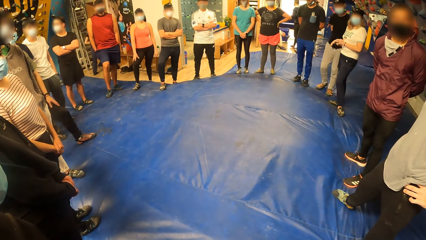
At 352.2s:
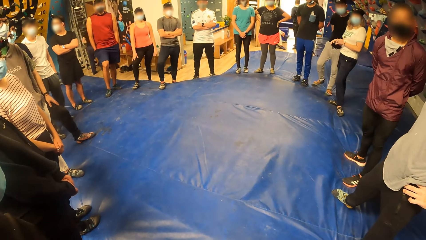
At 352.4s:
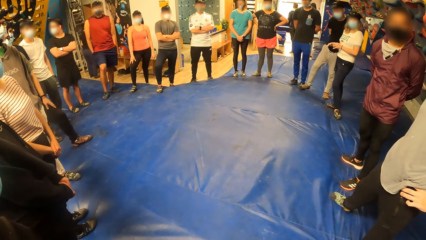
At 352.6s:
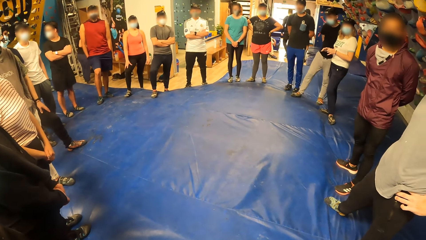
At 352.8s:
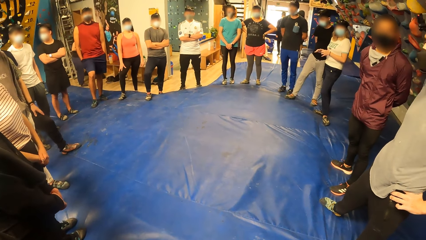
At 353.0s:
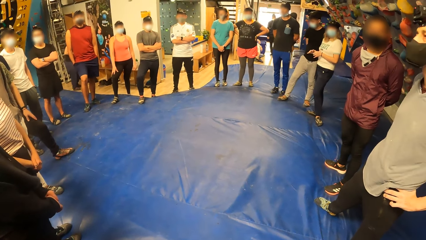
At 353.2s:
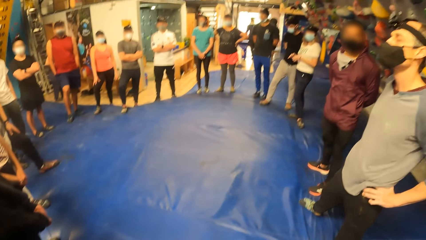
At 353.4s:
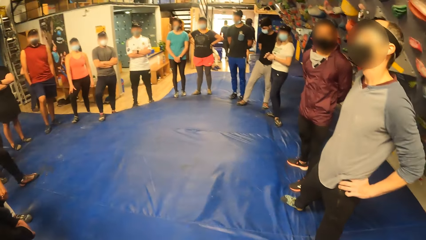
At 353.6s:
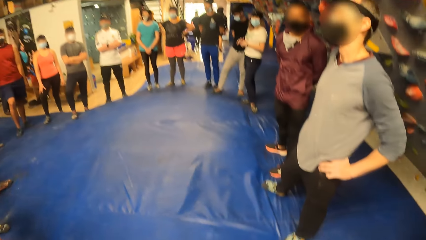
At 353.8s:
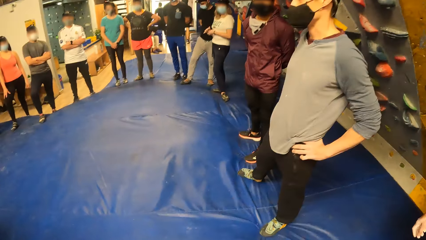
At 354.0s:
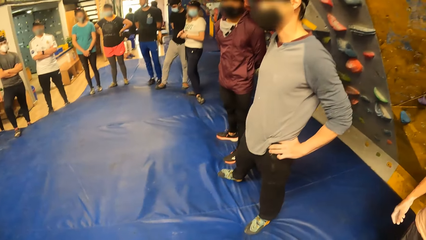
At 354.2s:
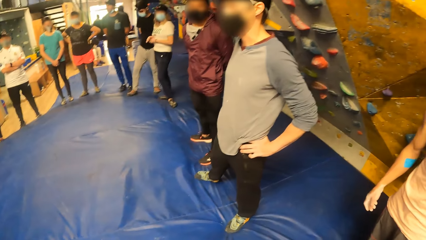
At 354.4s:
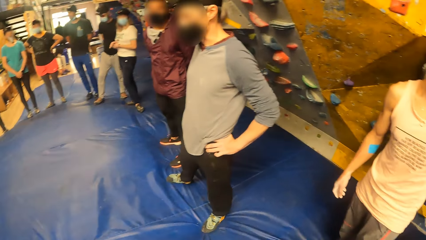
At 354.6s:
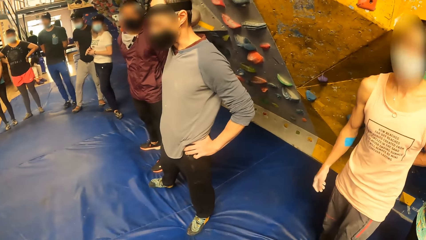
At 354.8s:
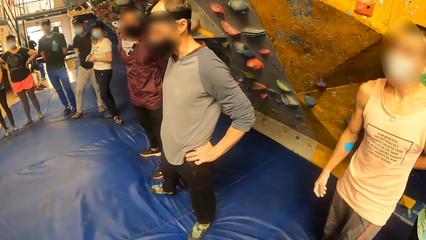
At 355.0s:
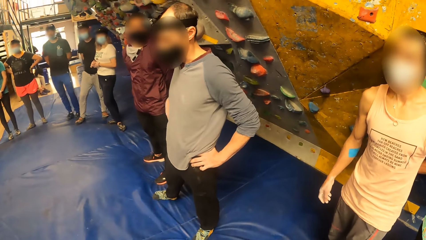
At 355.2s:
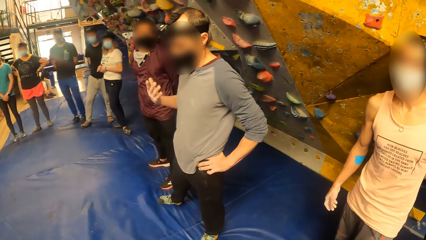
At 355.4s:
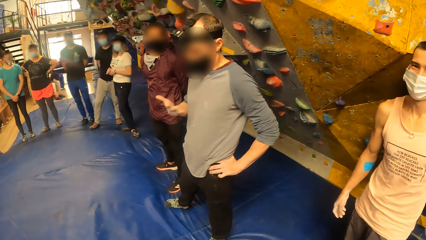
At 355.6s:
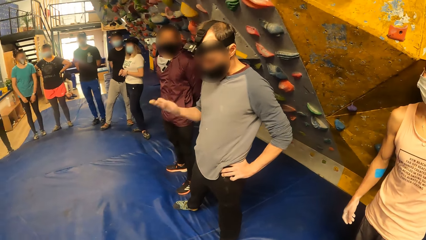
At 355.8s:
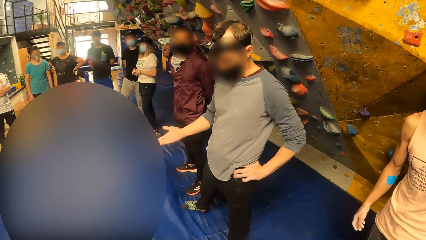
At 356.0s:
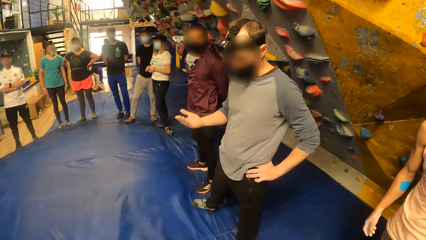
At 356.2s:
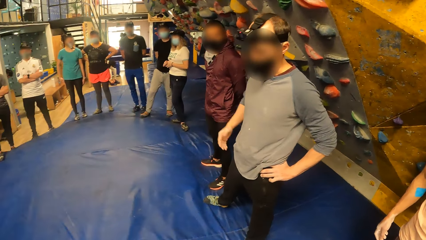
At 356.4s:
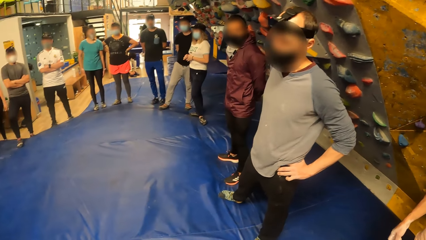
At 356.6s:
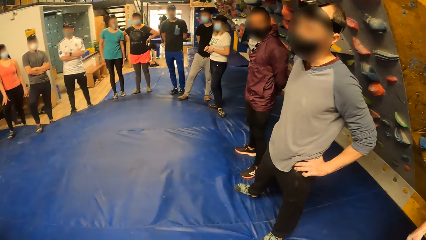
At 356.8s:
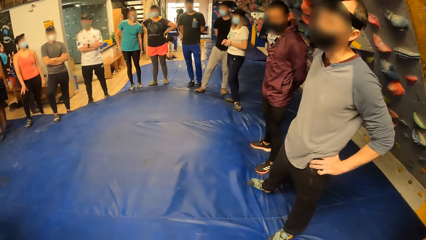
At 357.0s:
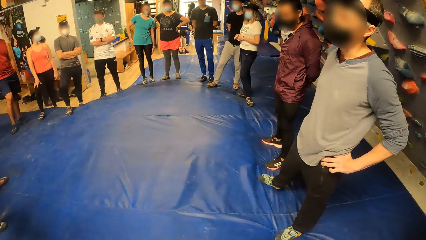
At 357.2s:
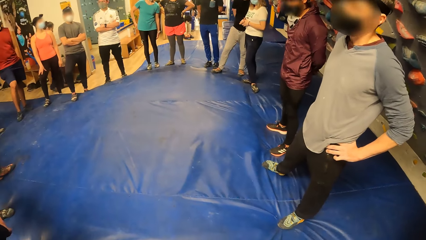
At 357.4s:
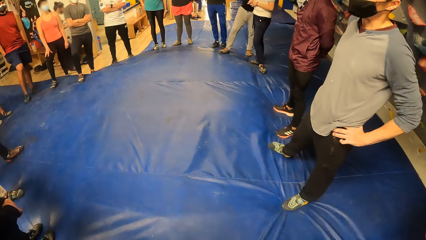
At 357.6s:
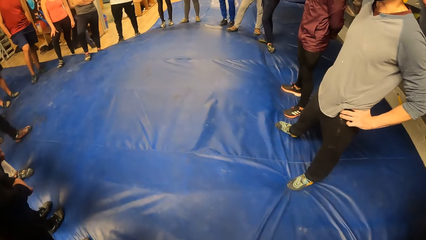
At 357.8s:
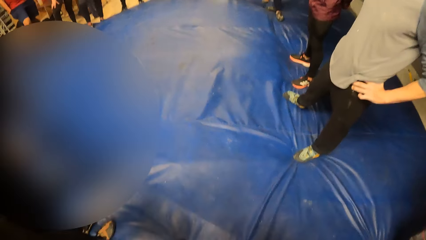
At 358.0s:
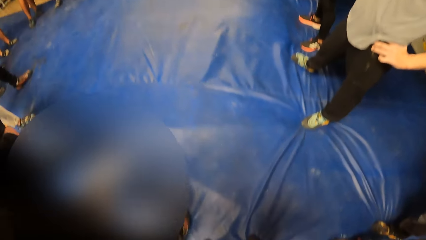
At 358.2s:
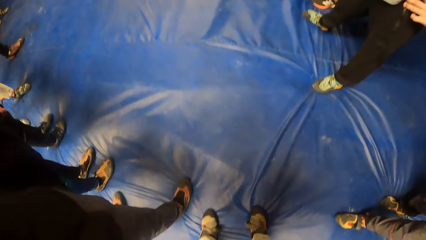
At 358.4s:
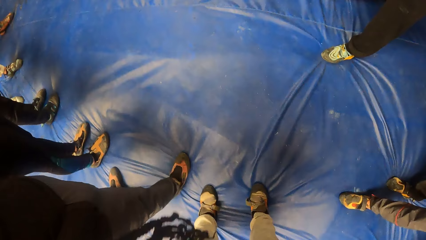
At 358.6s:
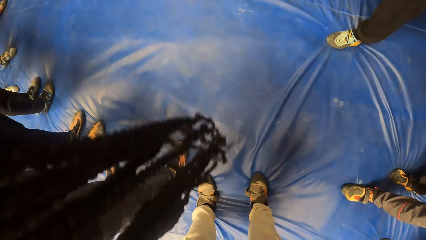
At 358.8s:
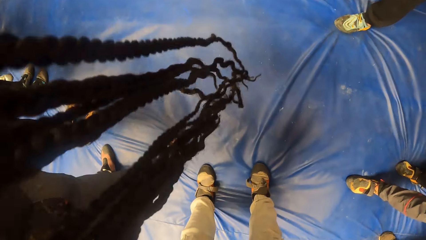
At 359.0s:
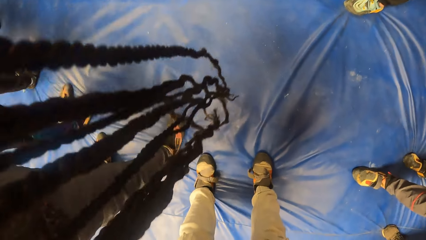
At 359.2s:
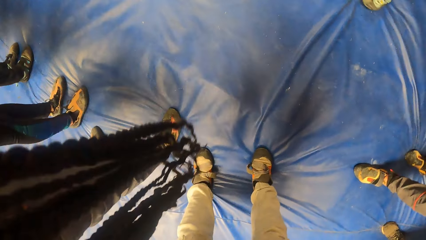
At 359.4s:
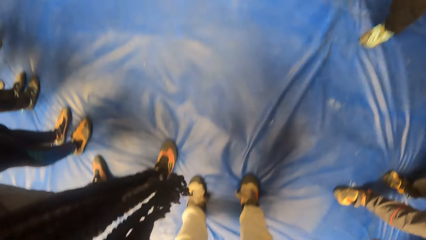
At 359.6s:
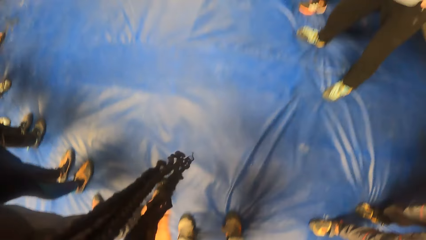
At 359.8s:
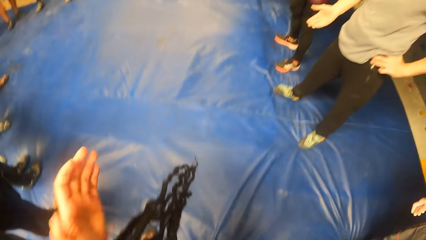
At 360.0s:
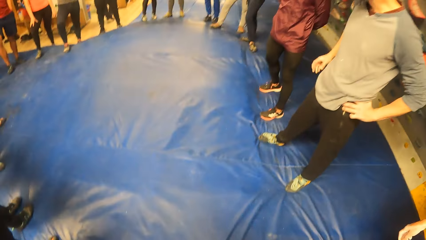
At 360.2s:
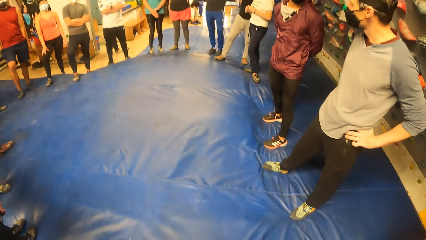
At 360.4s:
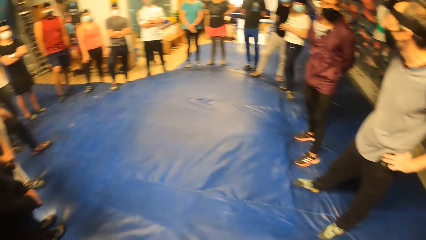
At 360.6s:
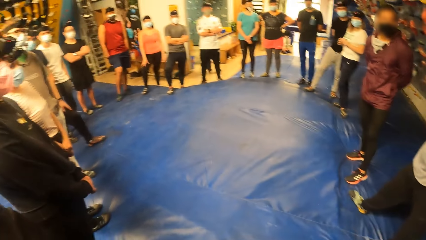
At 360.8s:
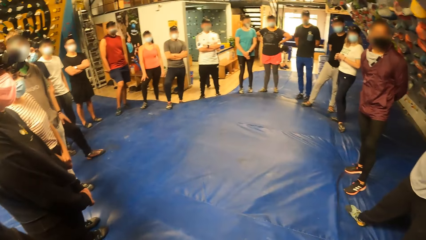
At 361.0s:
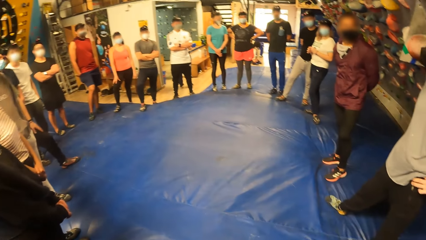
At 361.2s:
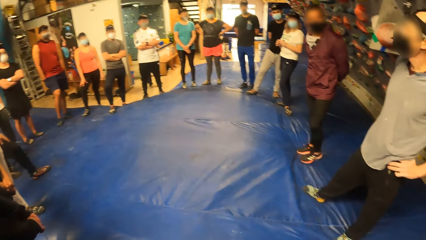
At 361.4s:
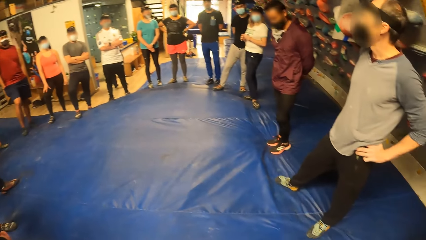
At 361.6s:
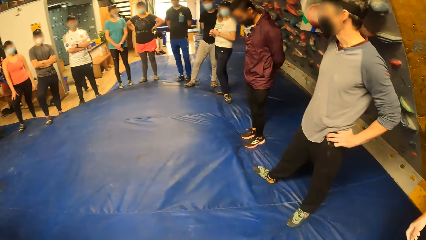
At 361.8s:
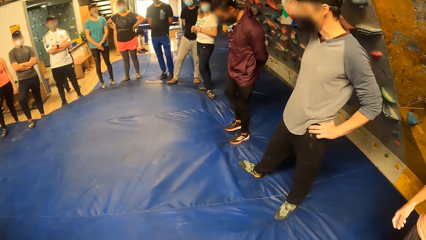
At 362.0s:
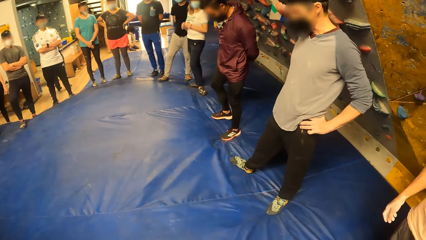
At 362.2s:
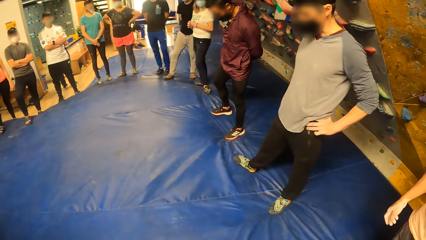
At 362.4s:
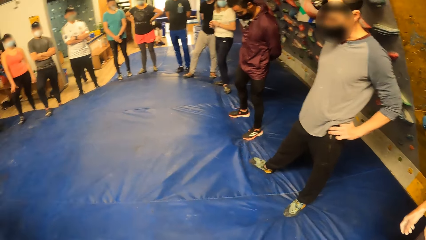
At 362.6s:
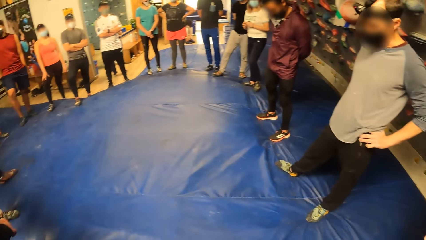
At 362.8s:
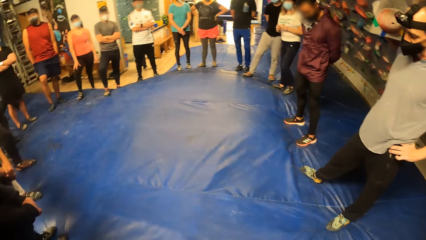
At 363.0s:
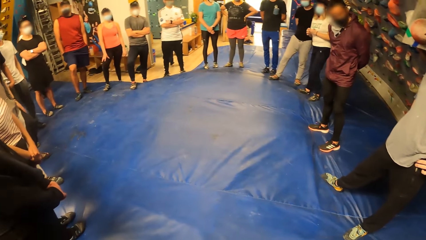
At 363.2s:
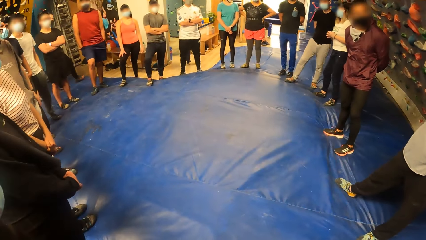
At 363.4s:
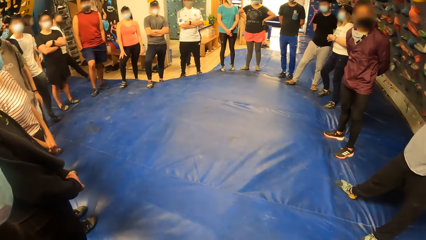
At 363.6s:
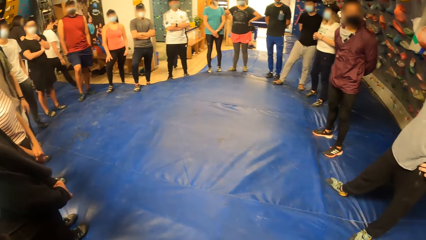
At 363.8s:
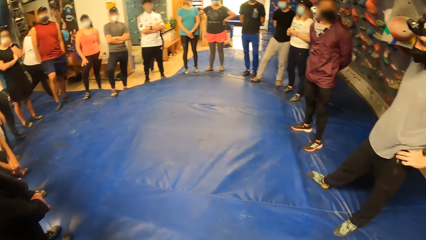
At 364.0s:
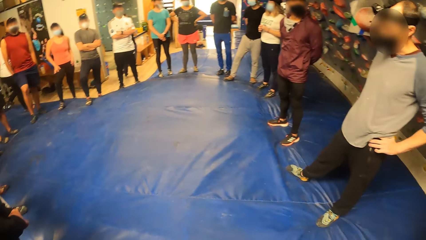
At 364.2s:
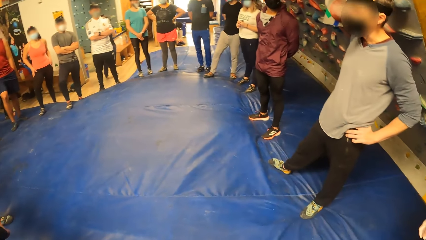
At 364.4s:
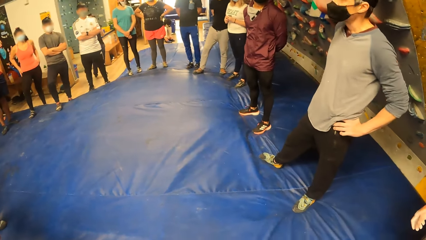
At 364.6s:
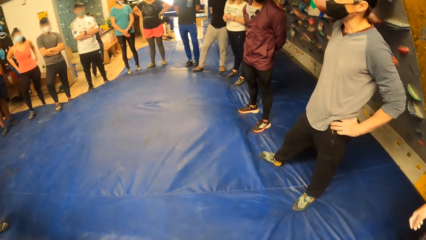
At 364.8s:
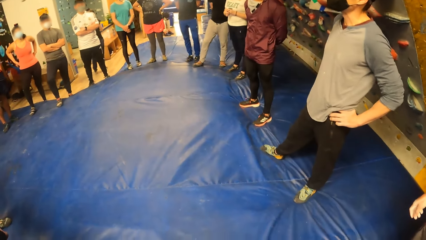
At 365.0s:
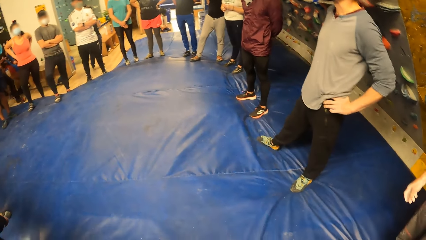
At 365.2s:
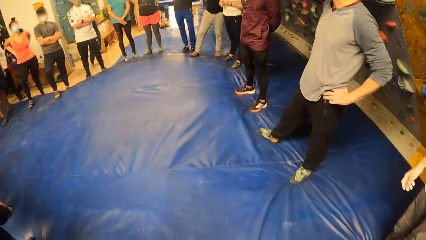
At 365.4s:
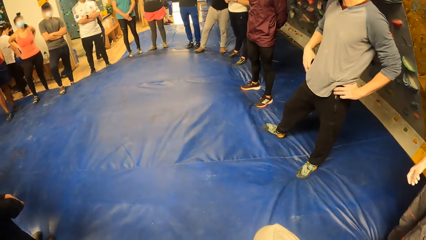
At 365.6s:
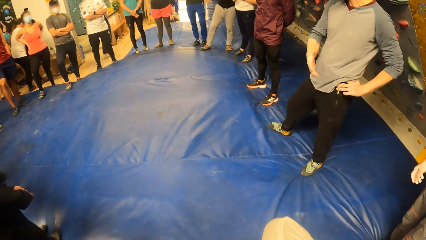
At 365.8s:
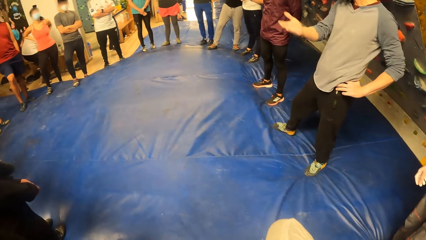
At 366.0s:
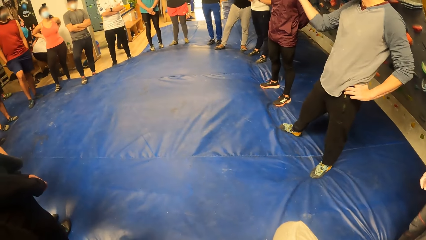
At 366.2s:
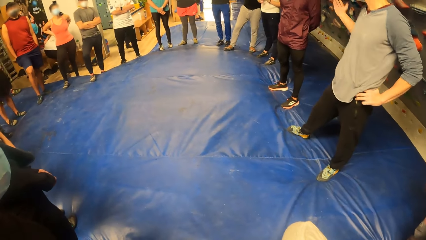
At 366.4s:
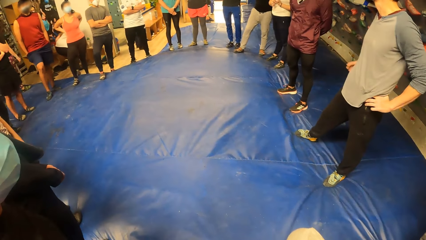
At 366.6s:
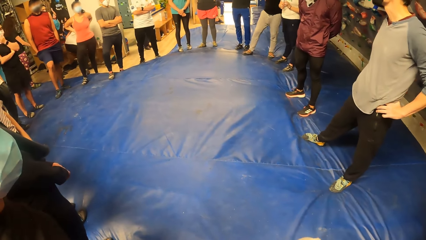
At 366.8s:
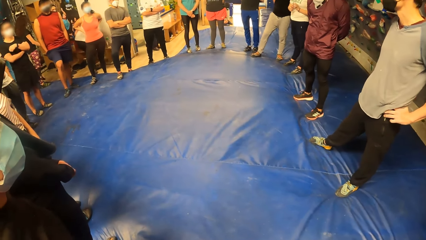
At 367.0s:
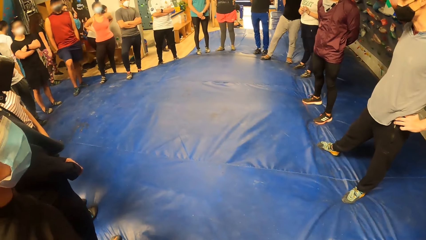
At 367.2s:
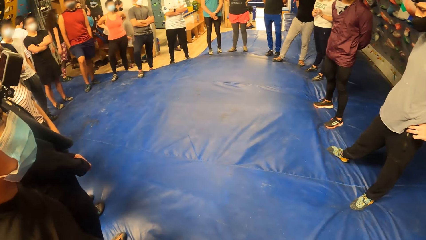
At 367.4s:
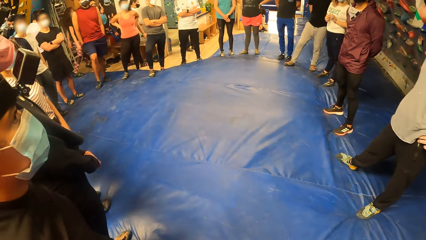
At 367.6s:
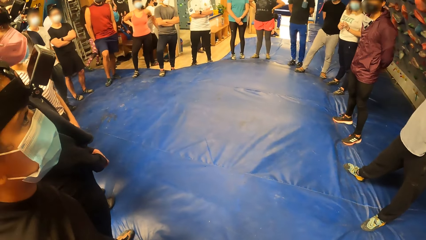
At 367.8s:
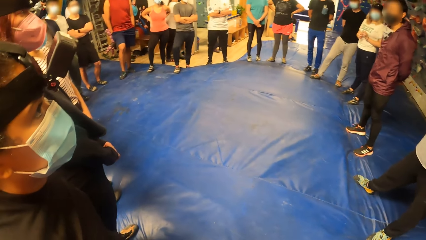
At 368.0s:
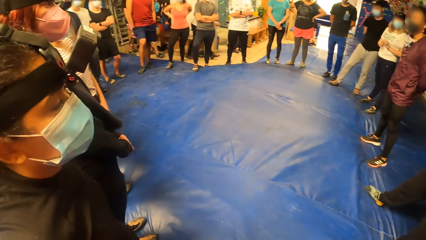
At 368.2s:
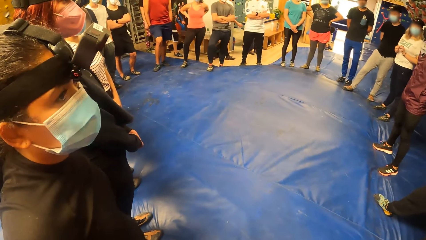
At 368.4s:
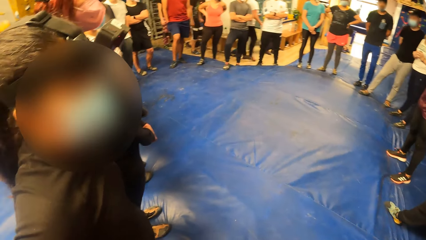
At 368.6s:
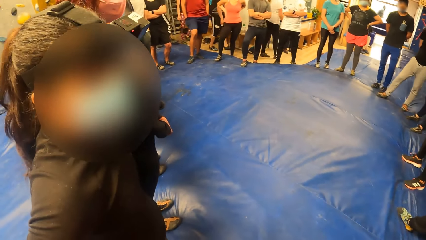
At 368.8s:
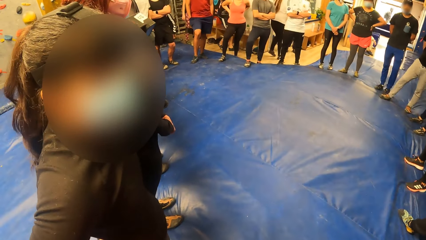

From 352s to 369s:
The camera wearer bends down. She looks at her shoes. She raises a hand, stands upright, holds her hair and looks around. She stands on the floor. She lifts a leg. A woman picks a bottle from under the bench with her right hand. The camera wearer drops down the leg.
